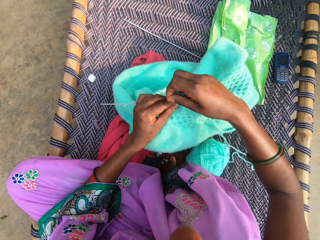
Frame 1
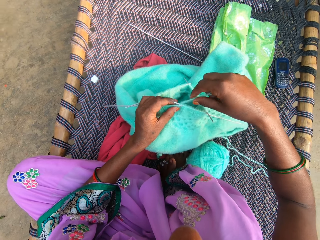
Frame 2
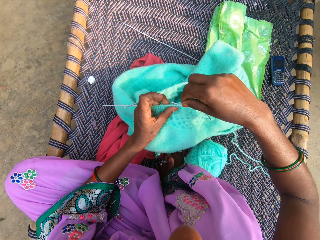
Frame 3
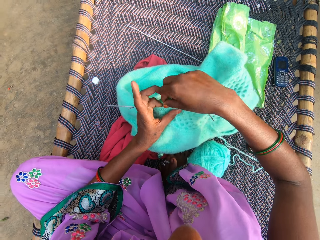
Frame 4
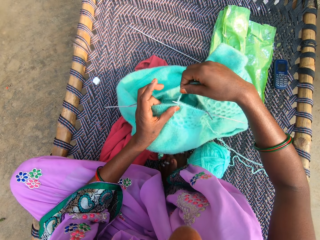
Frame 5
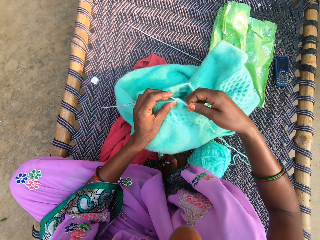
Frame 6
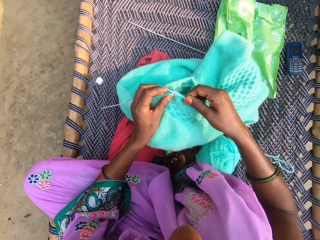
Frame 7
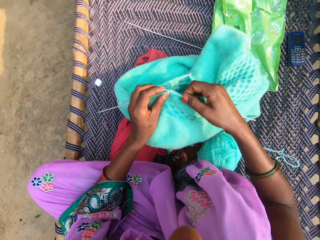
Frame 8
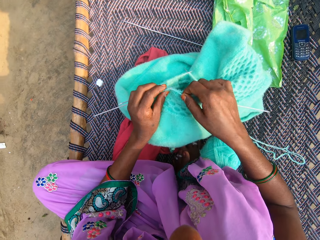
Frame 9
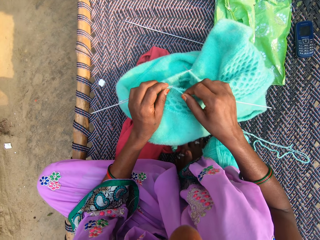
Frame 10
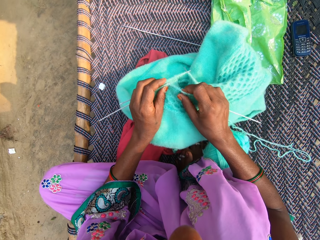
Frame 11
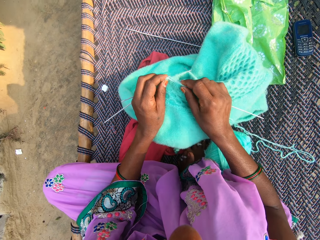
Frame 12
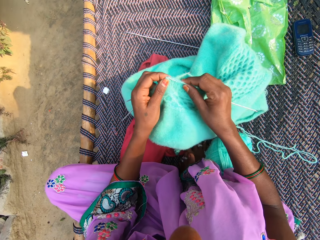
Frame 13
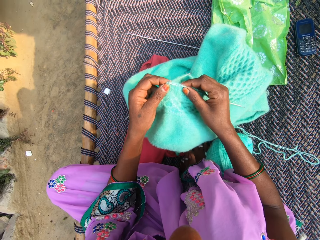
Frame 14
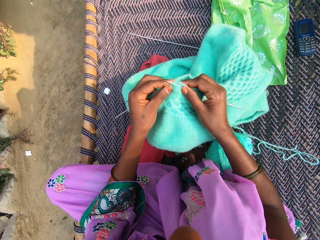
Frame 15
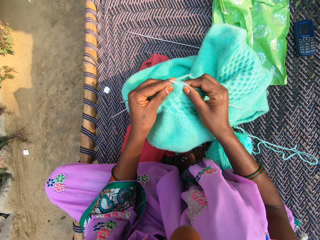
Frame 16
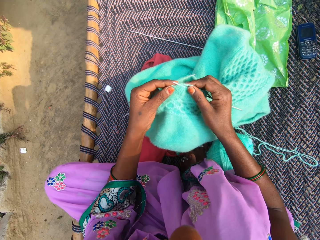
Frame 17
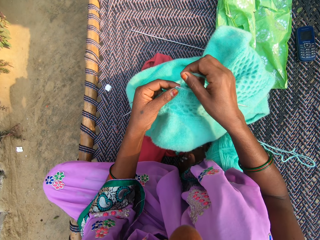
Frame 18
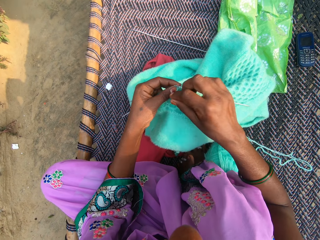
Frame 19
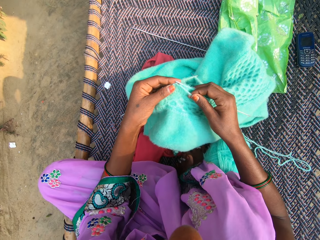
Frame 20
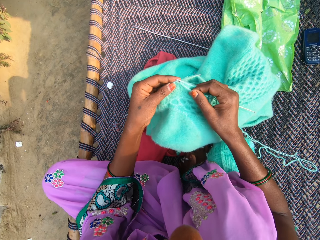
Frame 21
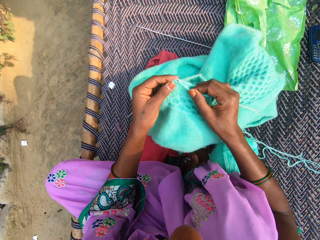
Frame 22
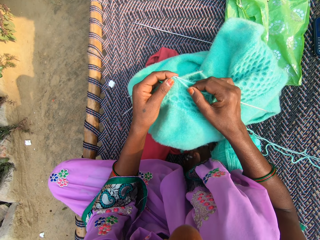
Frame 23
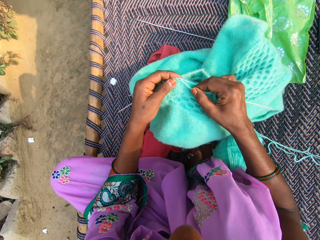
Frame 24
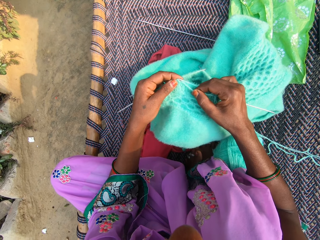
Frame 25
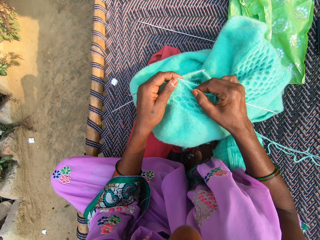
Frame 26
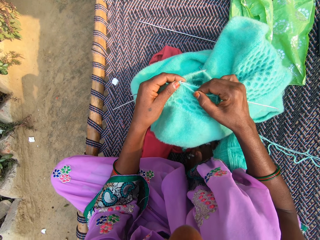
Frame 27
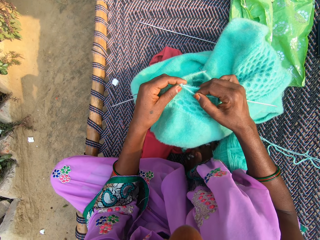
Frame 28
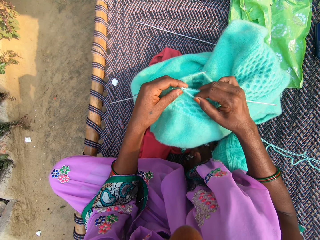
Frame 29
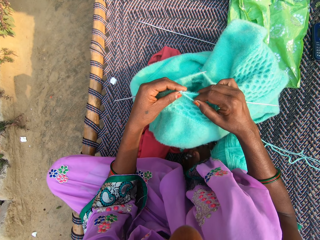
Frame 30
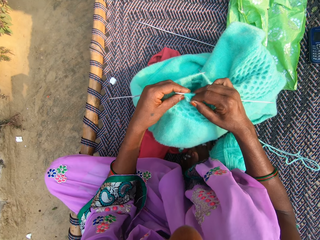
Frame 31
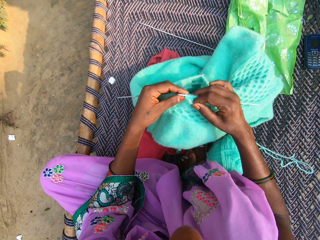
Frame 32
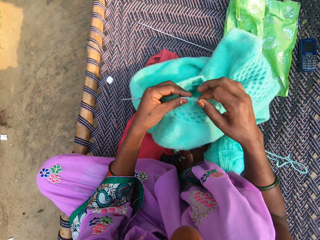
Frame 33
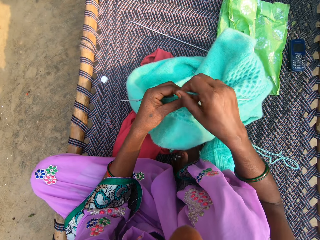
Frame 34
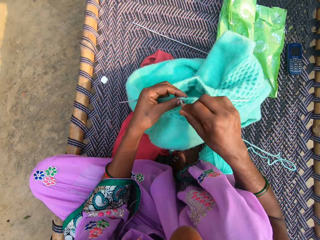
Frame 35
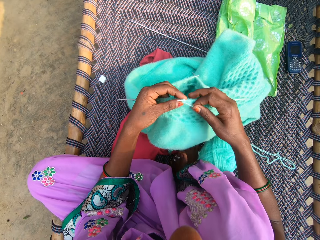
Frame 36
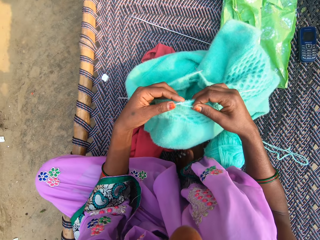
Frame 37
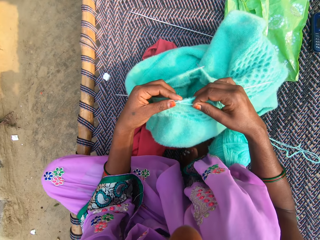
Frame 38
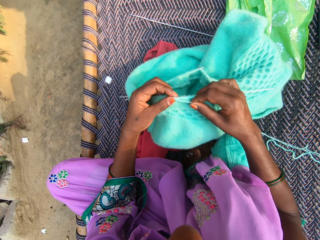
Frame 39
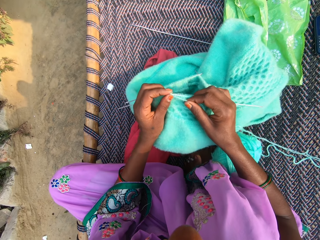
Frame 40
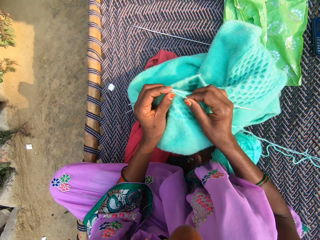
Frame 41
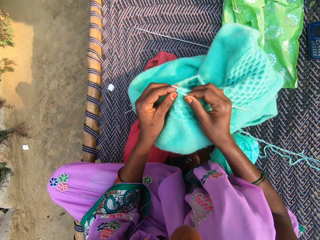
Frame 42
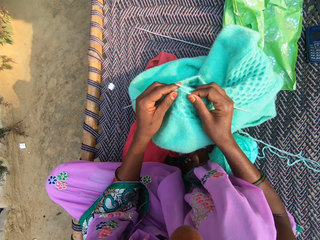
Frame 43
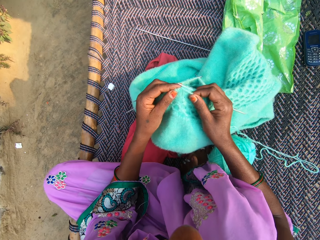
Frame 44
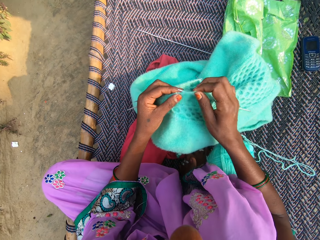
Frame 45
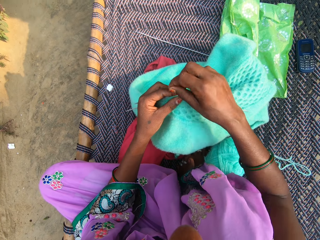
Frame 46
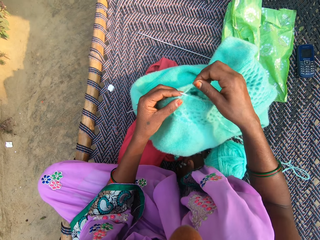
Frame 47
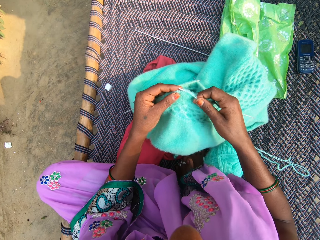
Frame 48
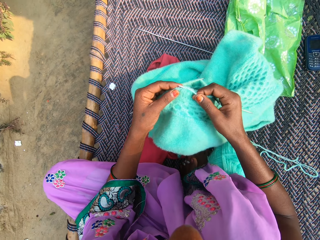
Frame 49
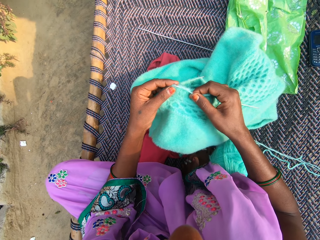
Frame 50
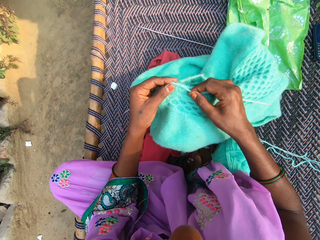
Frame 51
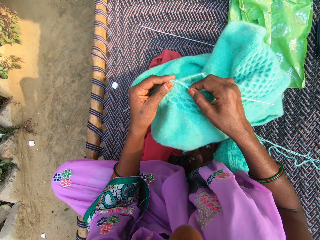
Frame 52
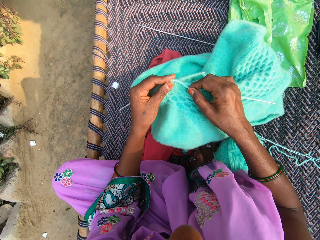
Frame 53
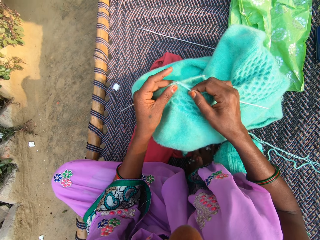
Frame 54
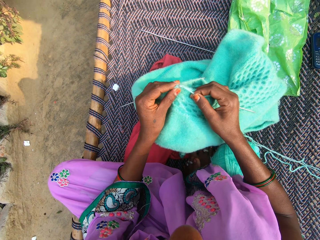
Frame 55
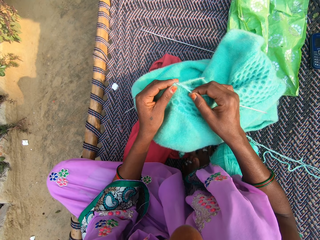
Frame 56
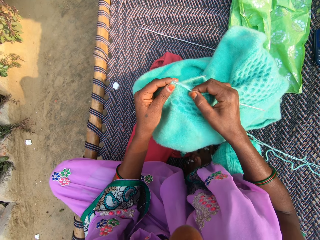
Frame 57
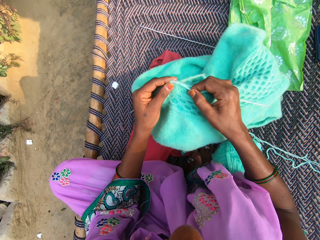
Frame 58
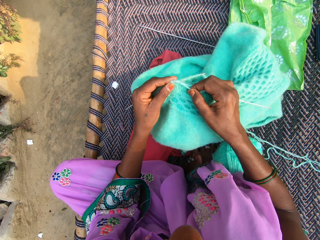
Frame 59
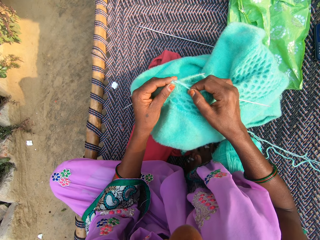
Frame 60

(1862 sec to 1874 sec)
The camera wearer rolls the string on the knitting needle. They knit the cloth.

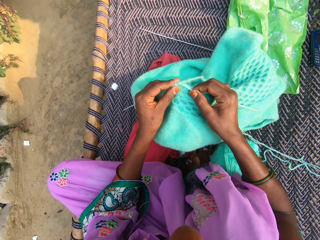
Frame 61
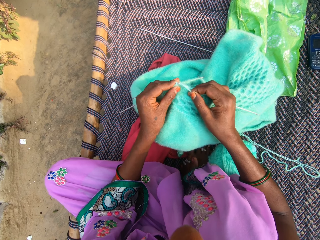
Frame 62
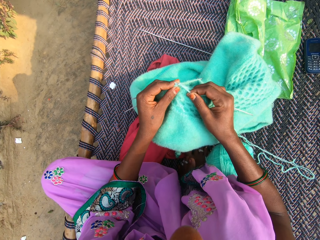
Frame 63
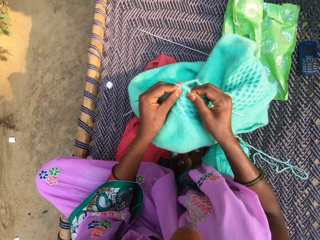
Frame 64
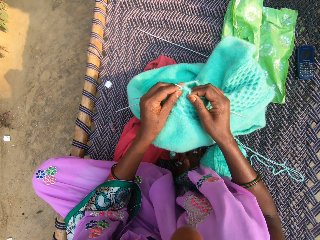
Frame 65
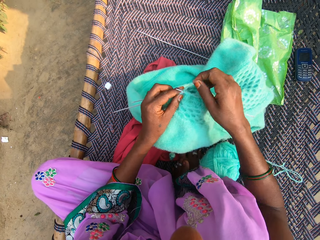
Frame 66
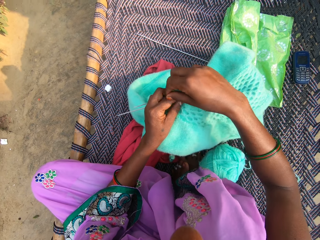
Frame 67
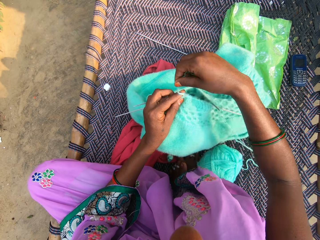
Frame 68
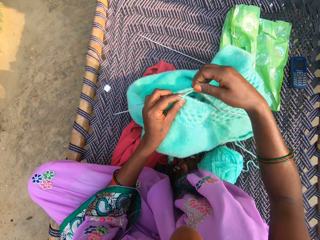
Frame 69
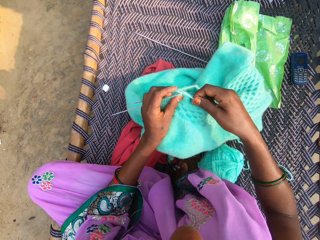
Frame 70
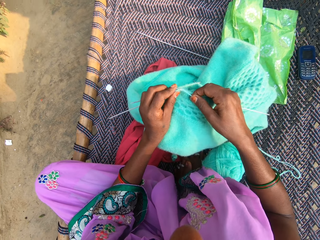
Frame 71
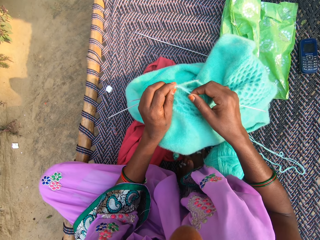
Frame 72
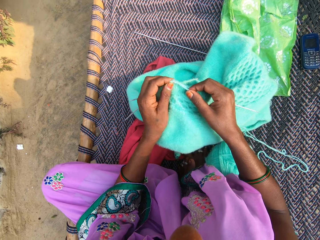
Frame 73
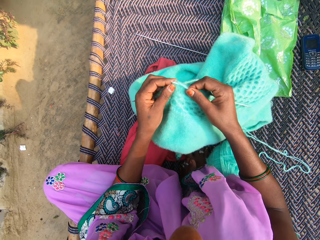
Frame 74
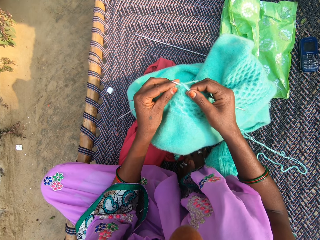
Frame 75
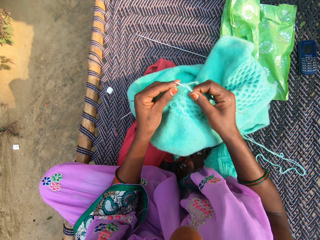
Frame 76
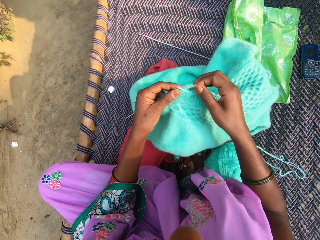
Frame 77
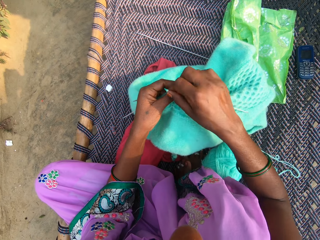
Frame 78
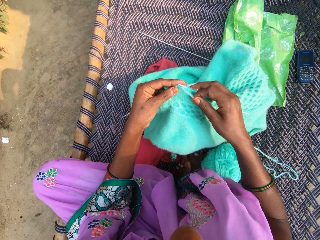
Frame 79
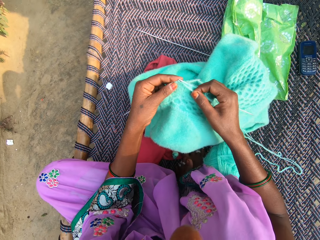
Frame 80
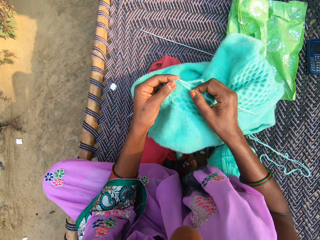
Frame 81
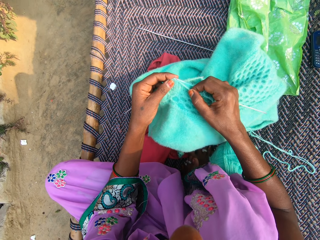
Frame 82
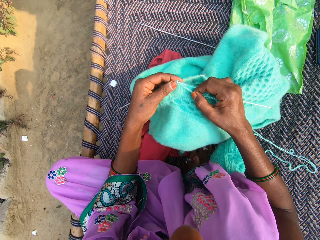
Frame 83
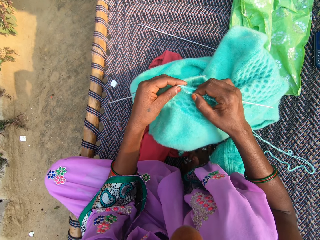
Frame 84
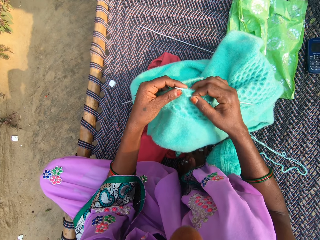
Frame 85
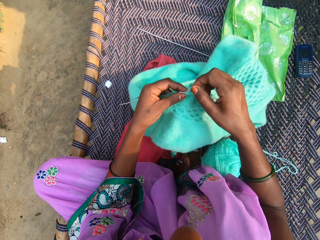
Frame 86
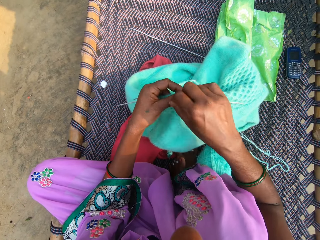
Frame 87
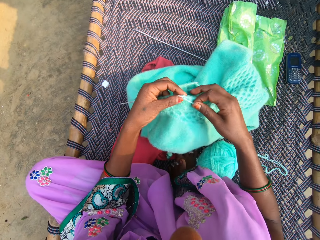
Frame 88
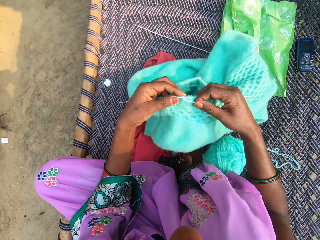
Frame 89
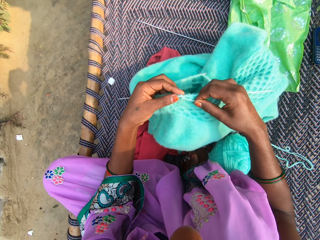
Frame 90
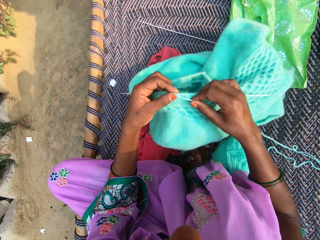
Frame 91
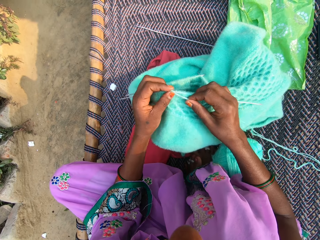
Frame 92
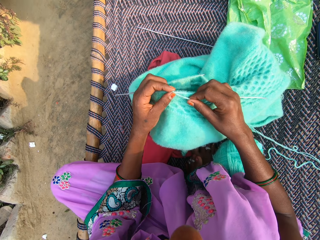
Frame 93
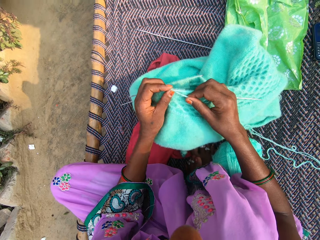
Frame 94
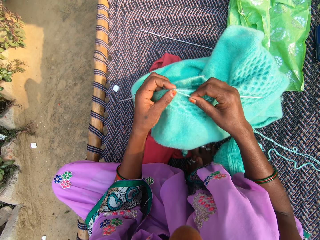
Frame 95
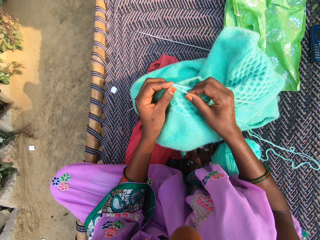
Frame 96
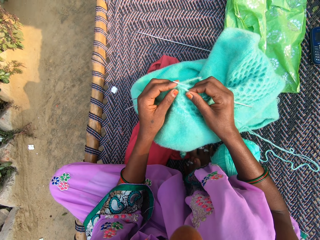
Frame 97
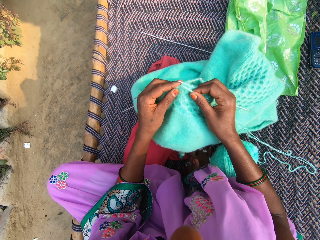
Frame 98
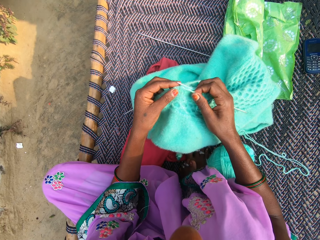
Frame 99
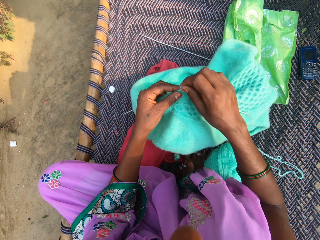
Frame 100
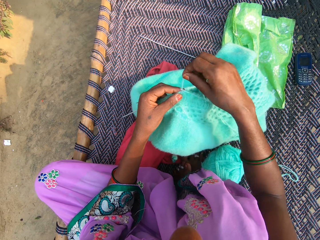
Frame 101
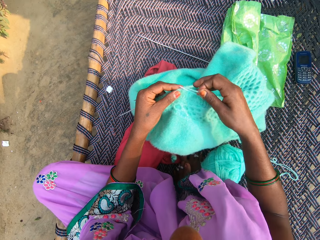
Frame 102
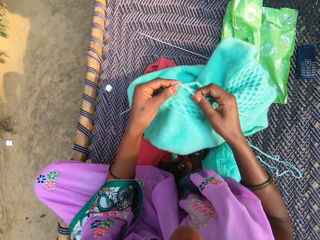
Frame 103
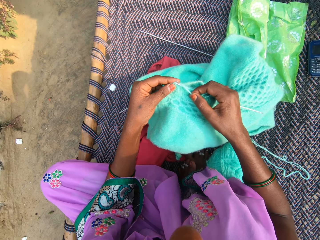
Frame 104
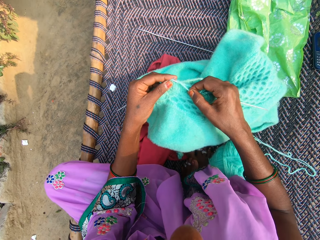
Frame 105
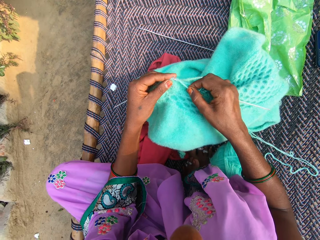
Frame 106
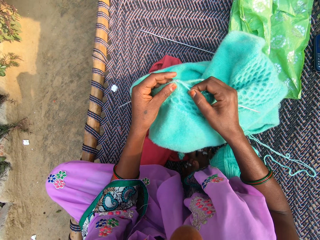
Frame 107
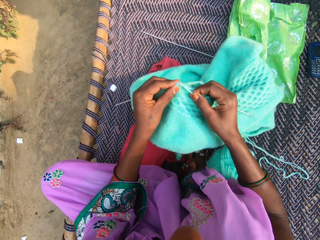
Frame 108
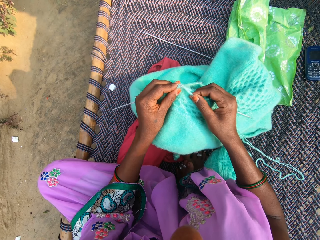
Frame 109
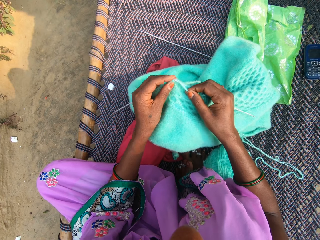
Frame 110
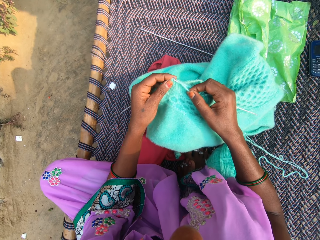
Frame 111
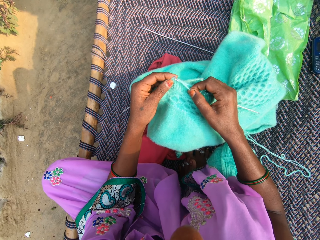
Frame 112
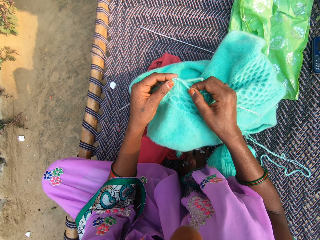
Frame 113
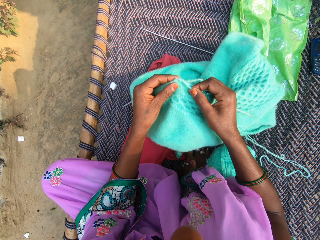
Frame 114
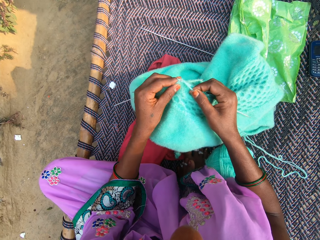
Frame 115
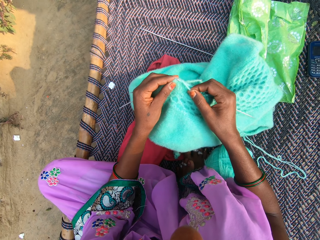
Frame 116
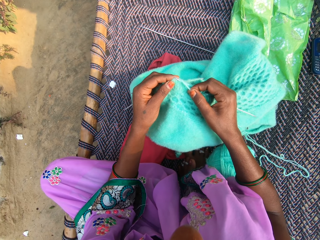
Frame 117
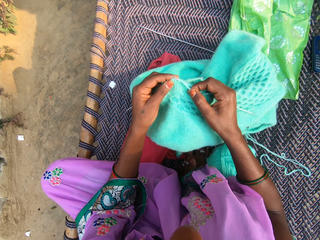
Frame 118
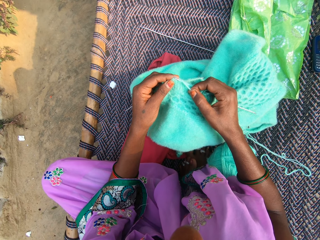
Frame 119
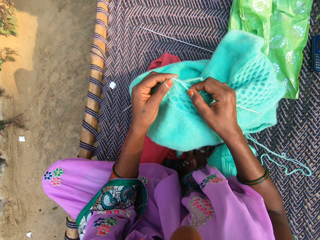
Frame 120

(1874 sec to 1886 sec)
The camera wearer rolls the string on the knitting needle. They knit the cloth.
